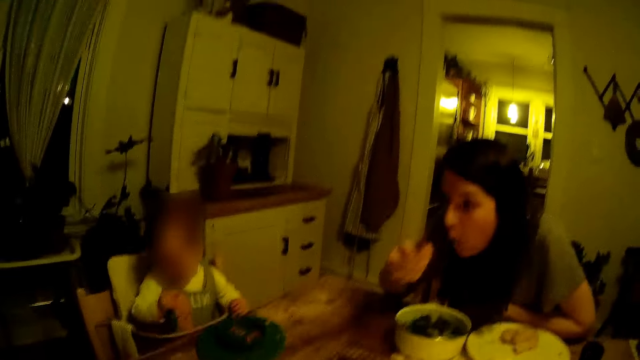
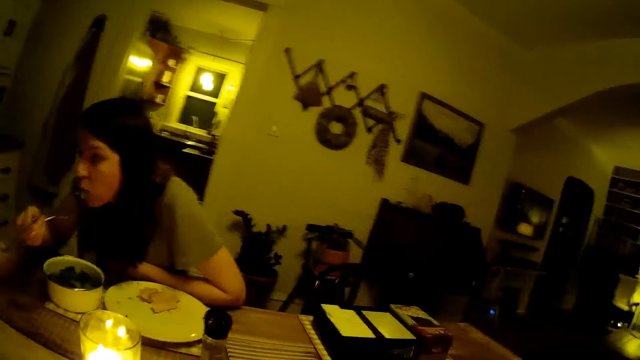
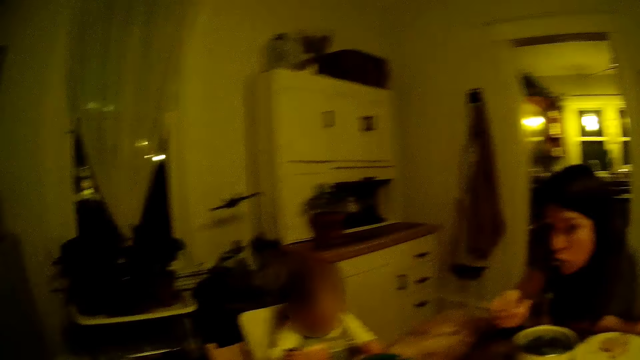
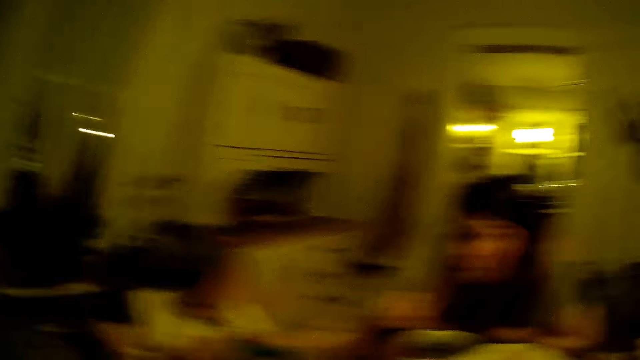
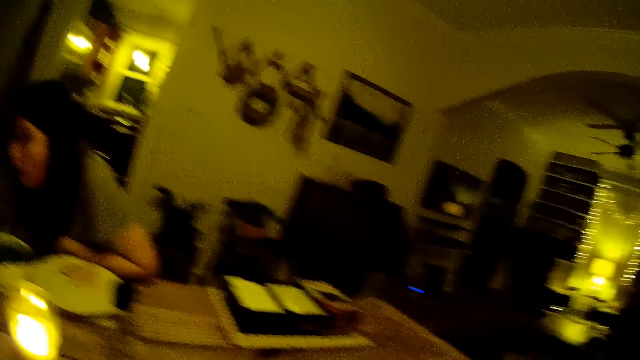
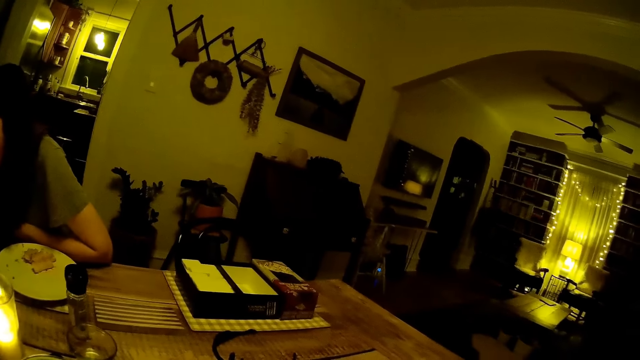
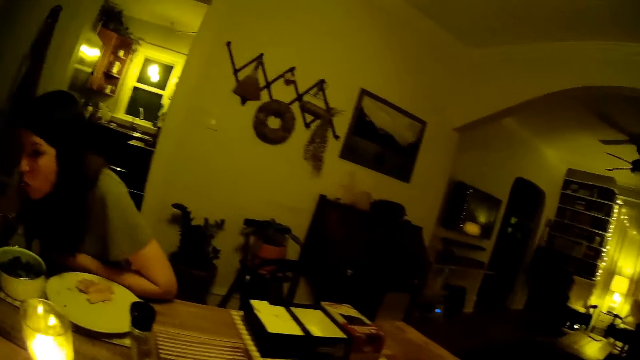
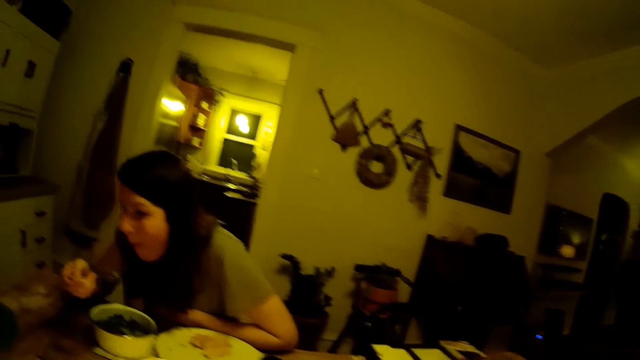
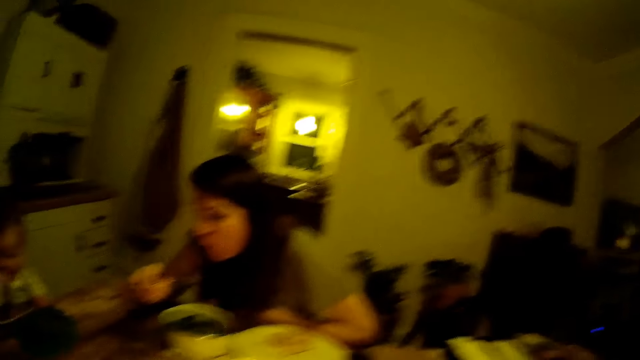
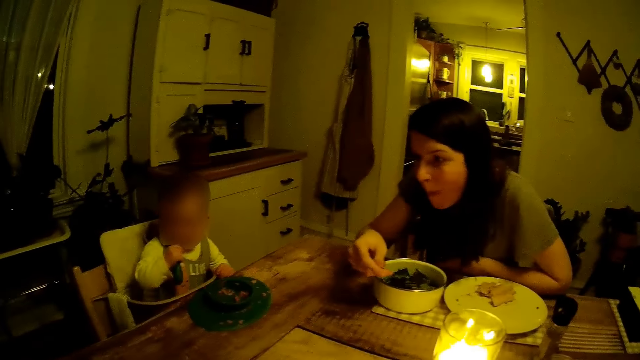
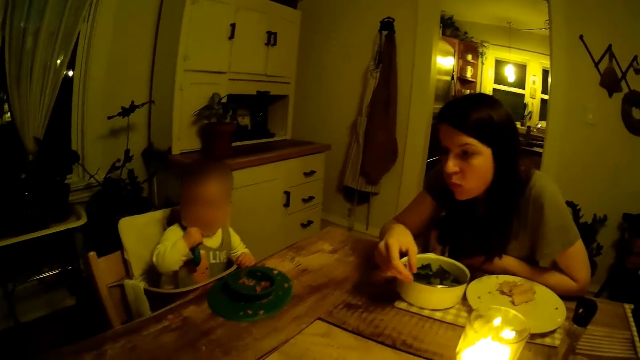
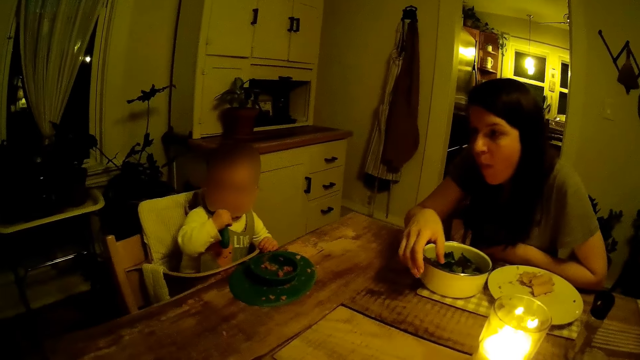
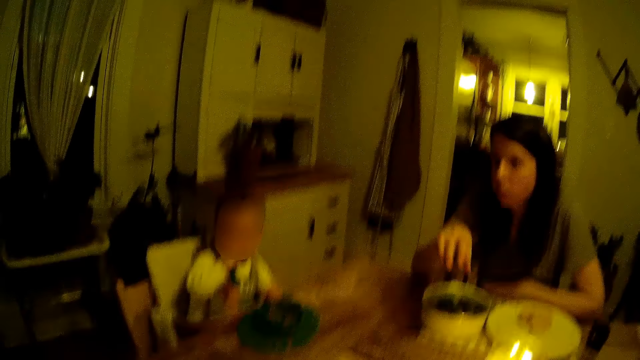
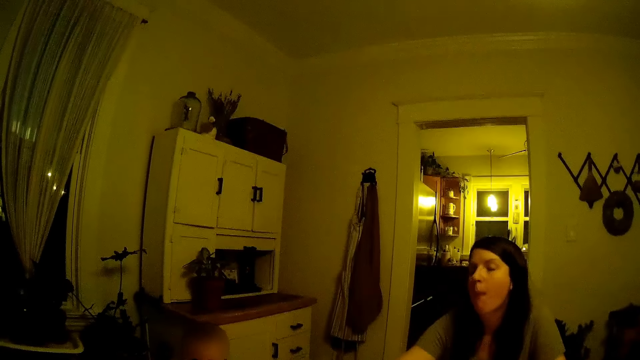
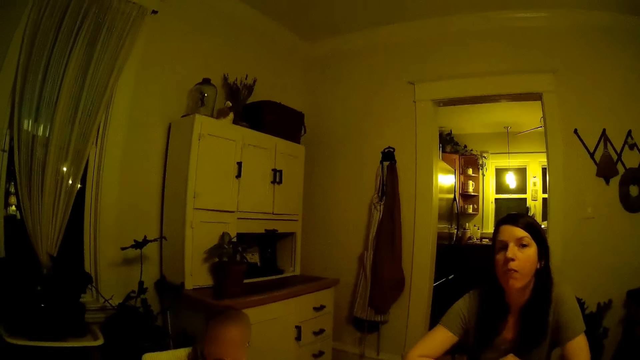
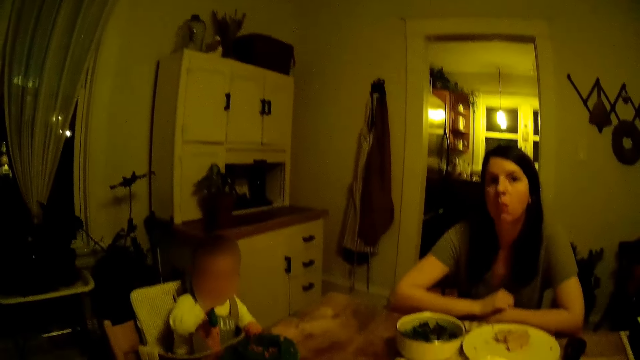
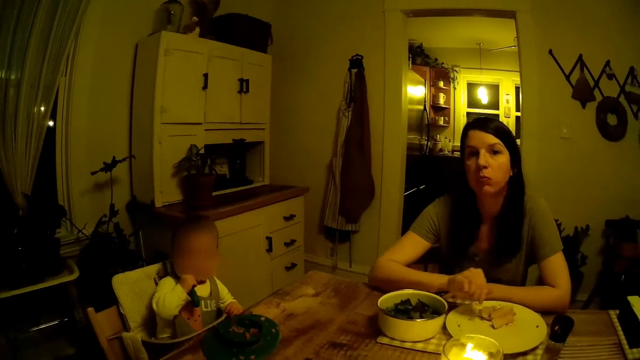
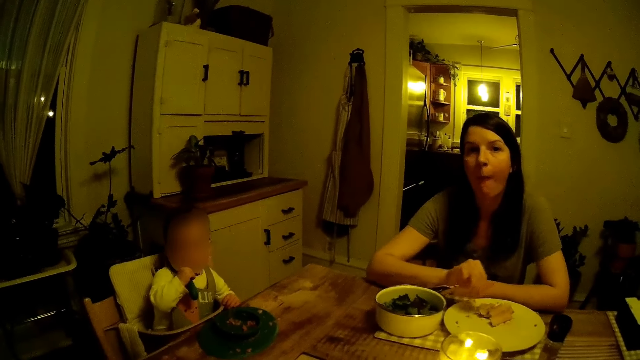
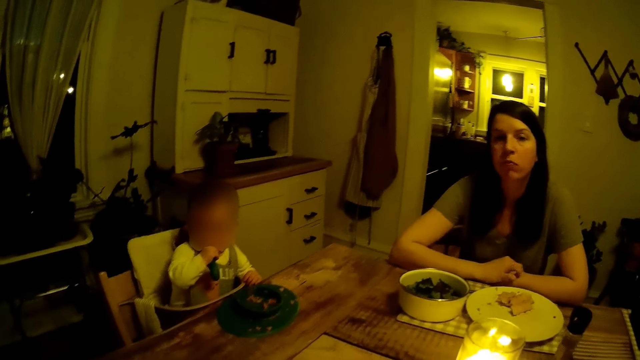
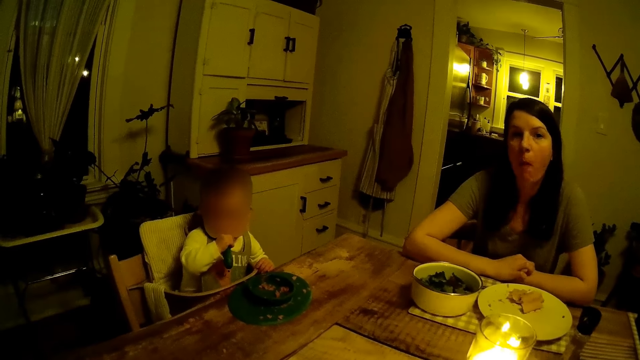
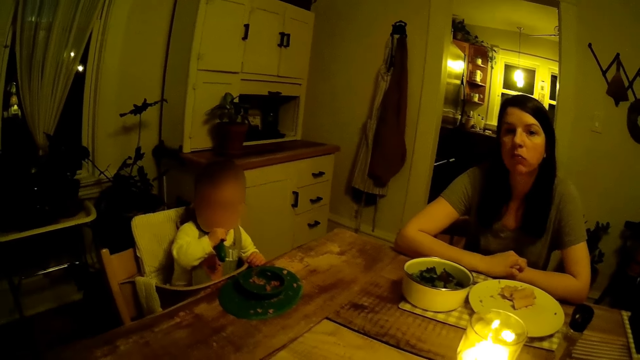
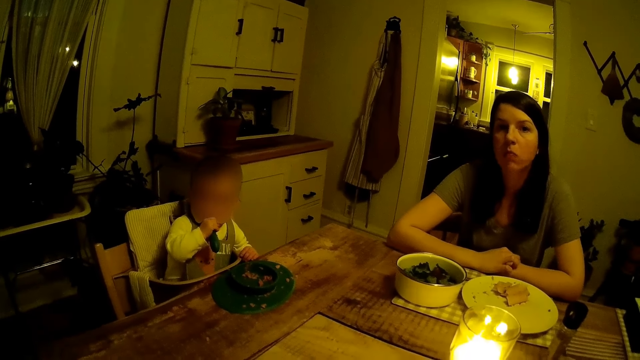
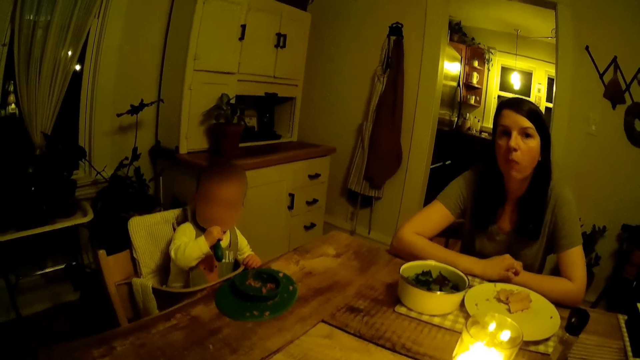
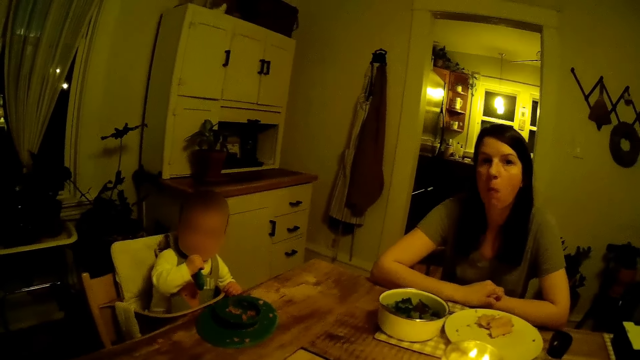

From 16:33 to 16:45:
The woman drops the fork inside the bowl with her right hand. The camera wearer interacts with the woman.

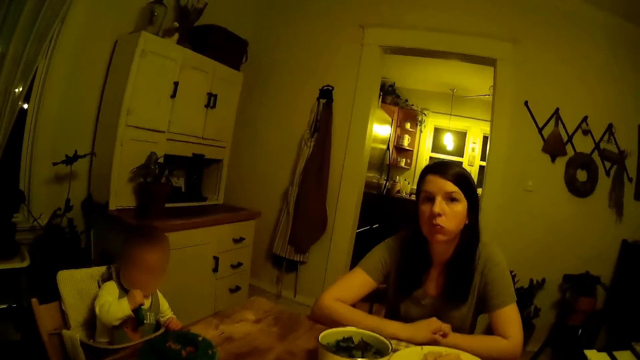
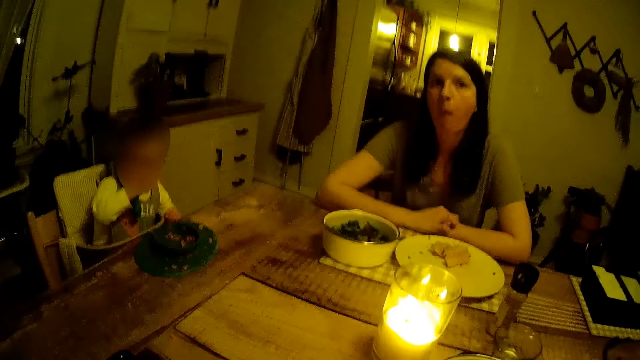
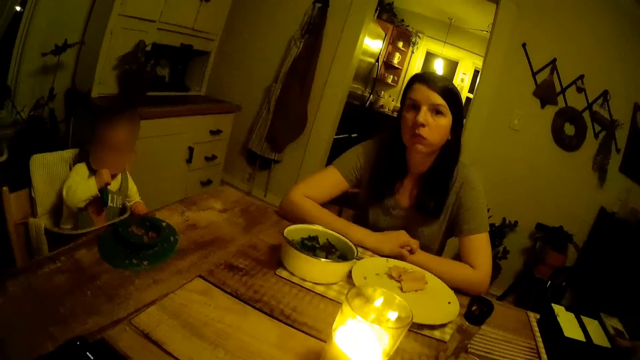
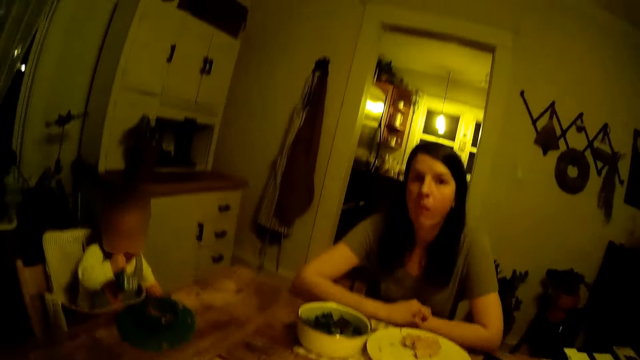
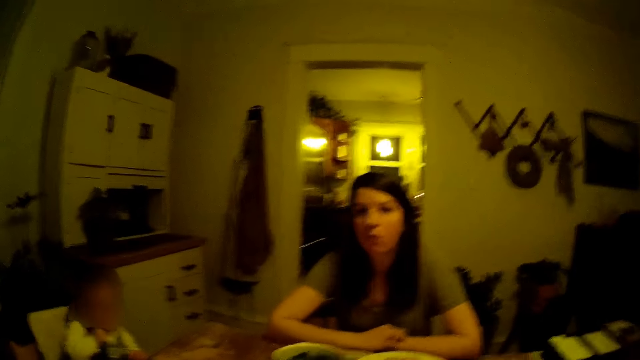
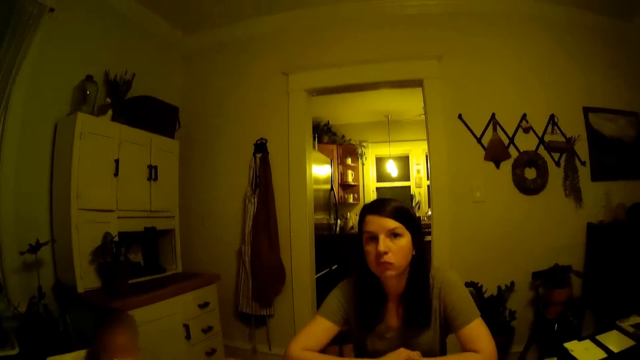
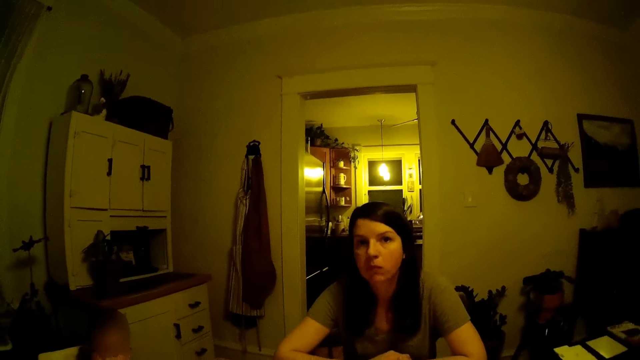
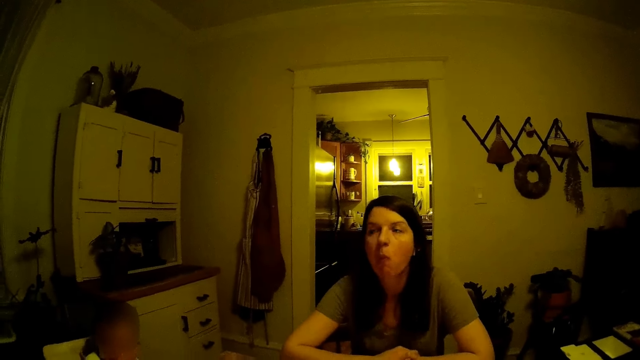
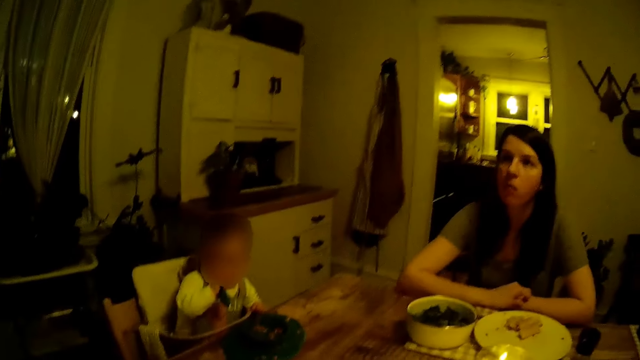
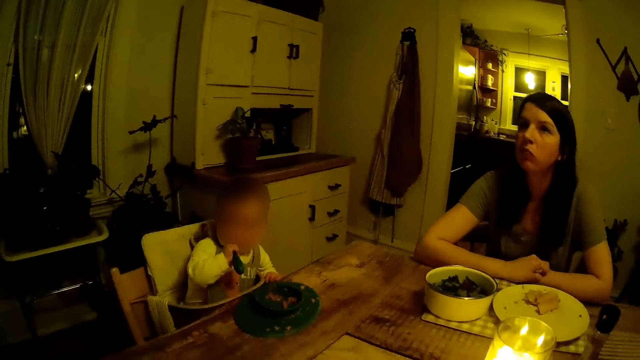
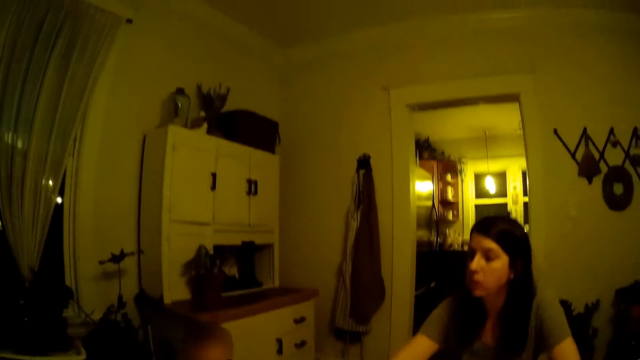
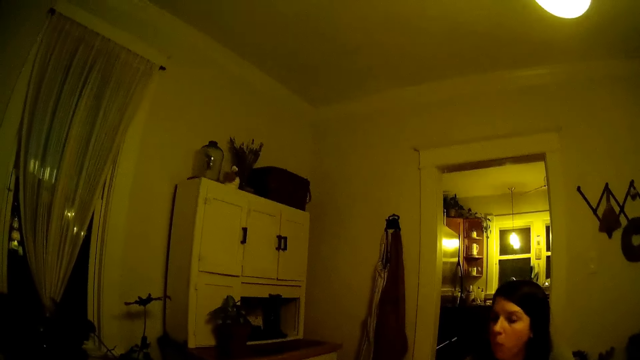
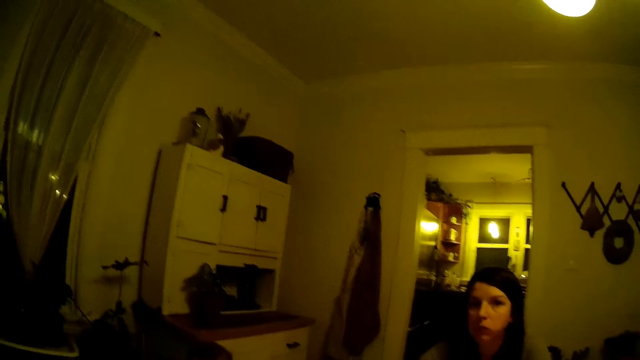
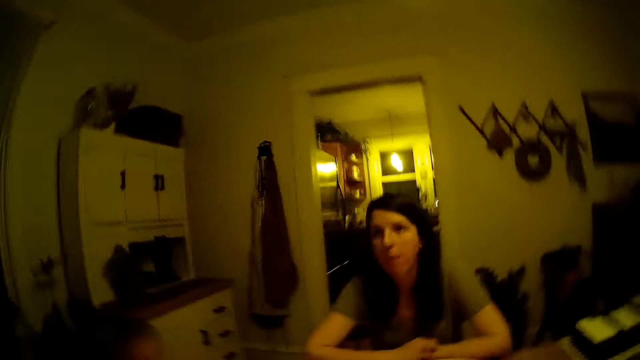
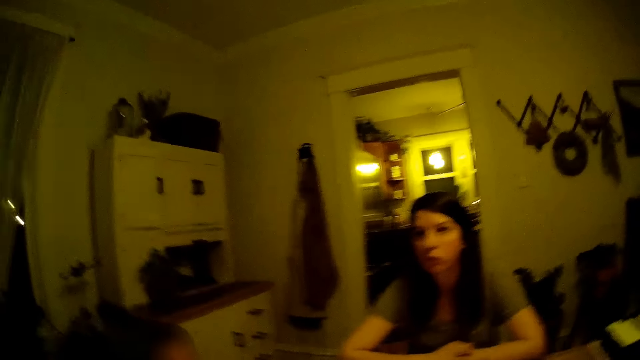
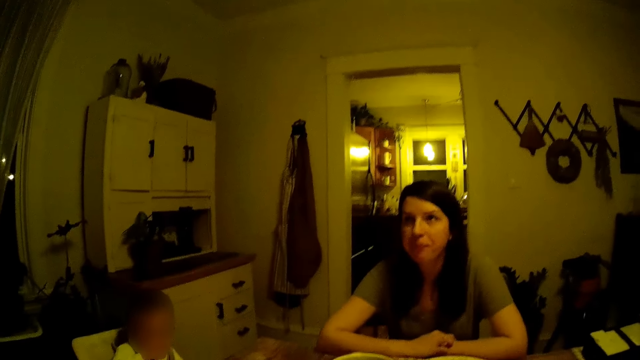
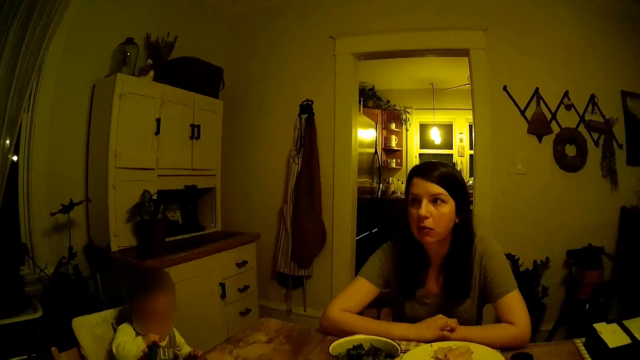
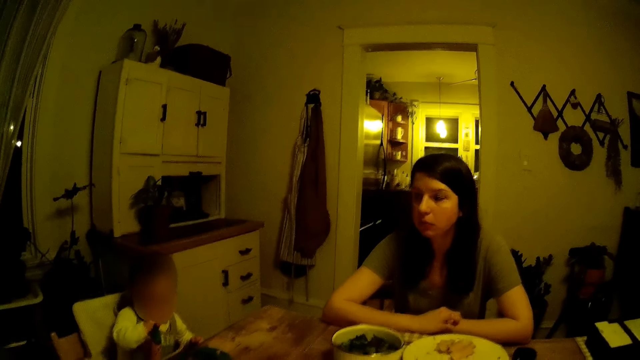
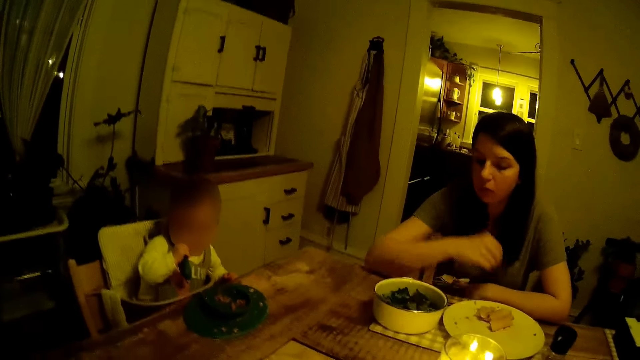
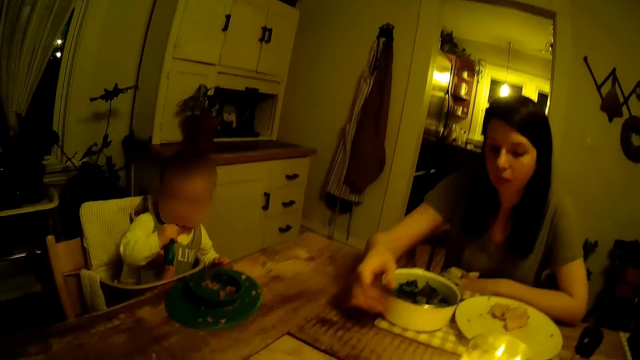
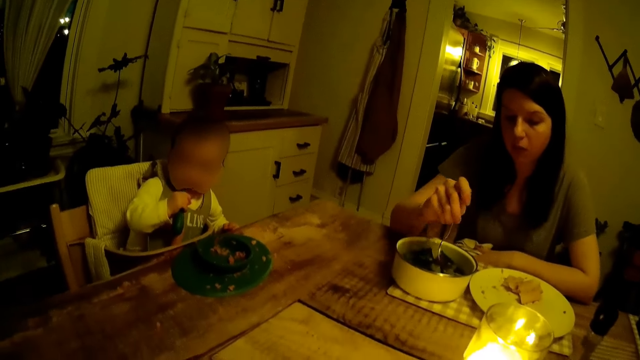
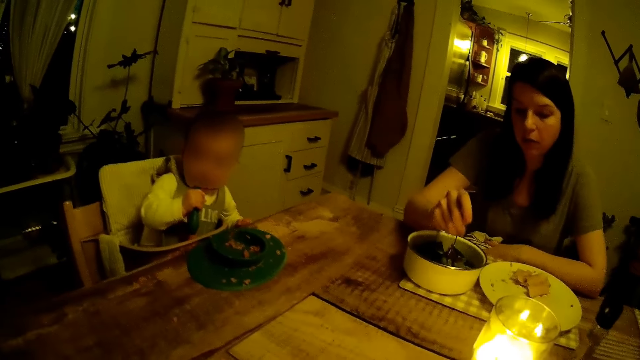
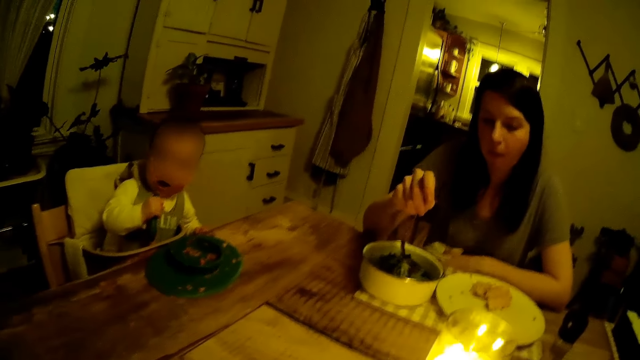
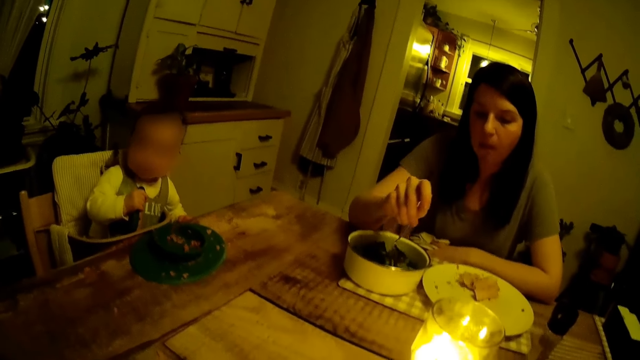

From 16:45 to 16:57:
The woman picks the fork inside the bowl with her right hand and scoops food from the serving dish.
